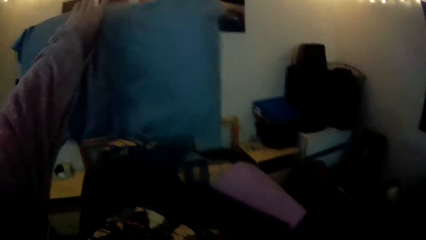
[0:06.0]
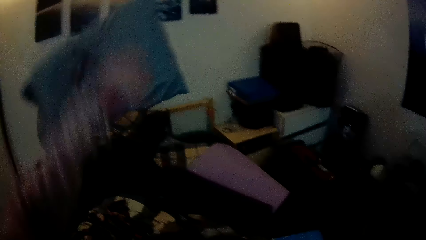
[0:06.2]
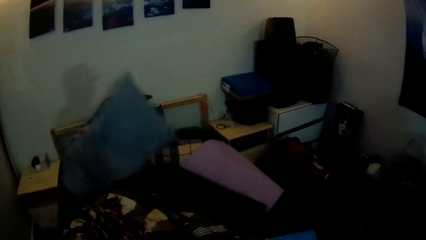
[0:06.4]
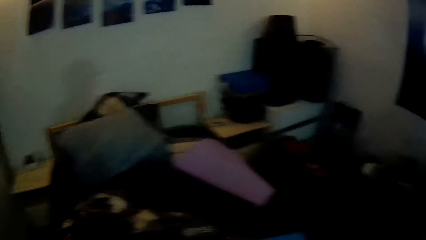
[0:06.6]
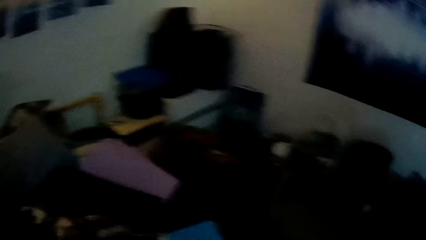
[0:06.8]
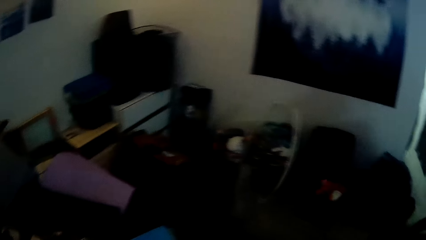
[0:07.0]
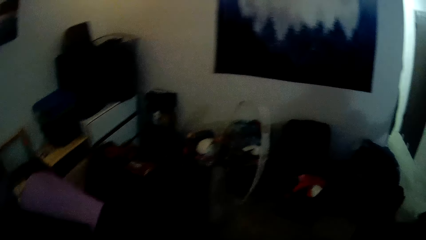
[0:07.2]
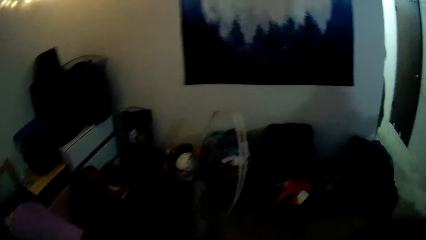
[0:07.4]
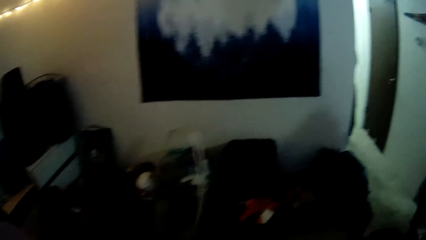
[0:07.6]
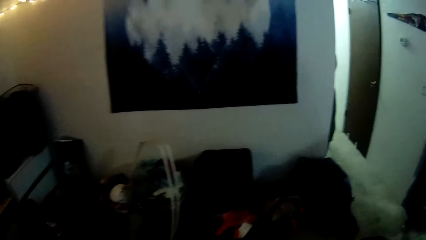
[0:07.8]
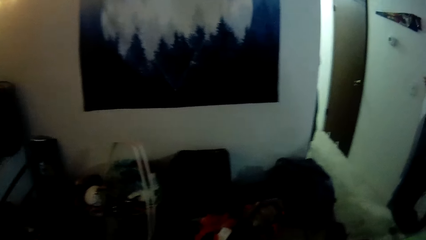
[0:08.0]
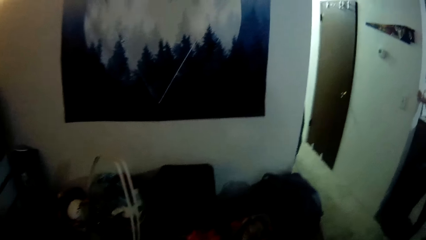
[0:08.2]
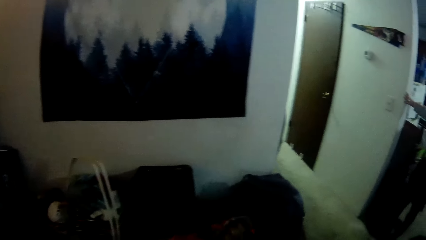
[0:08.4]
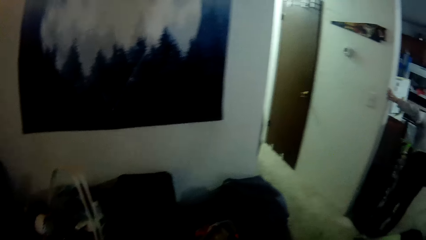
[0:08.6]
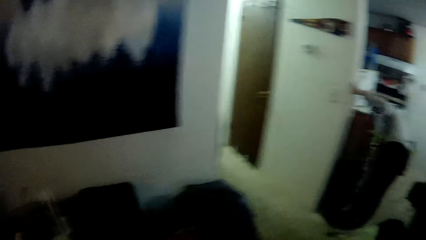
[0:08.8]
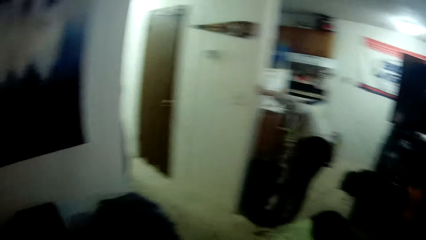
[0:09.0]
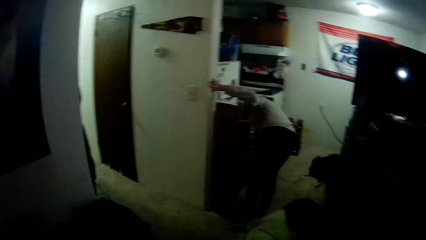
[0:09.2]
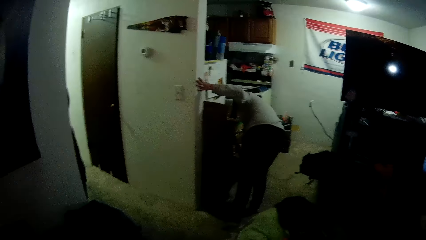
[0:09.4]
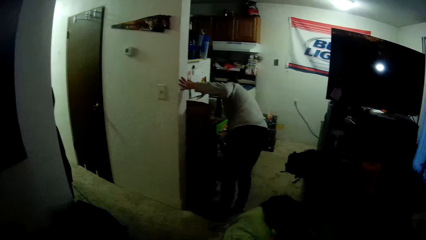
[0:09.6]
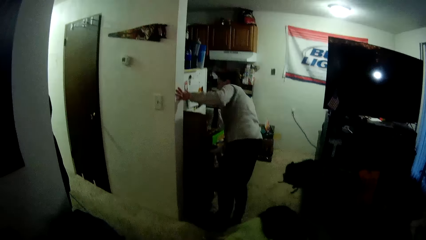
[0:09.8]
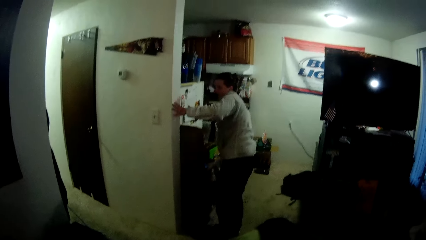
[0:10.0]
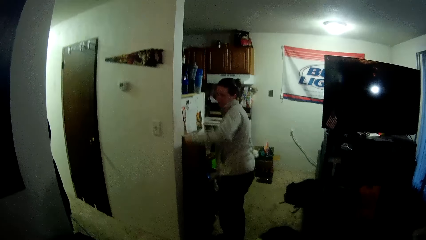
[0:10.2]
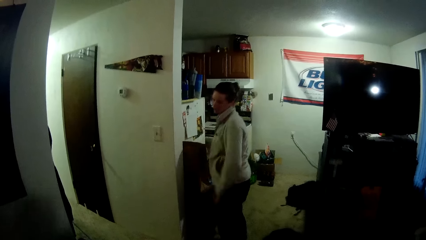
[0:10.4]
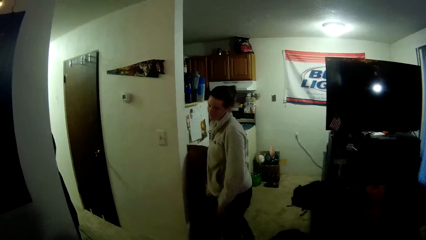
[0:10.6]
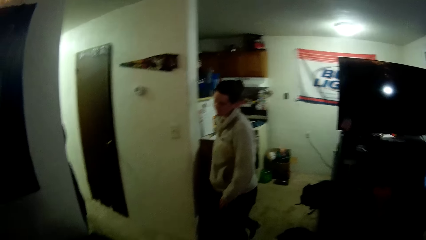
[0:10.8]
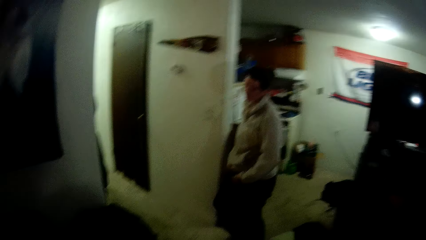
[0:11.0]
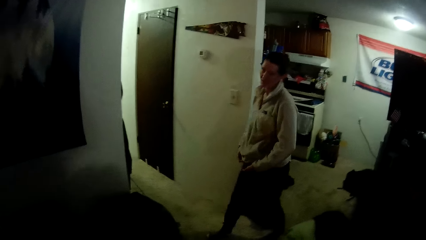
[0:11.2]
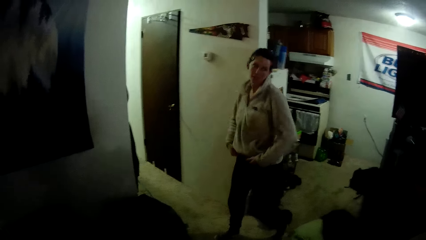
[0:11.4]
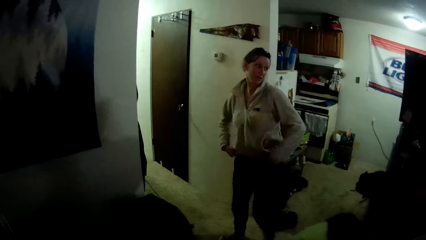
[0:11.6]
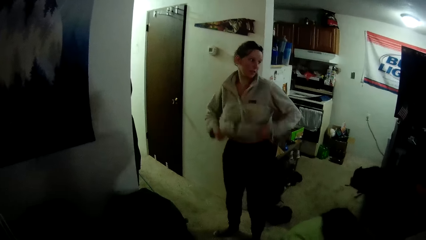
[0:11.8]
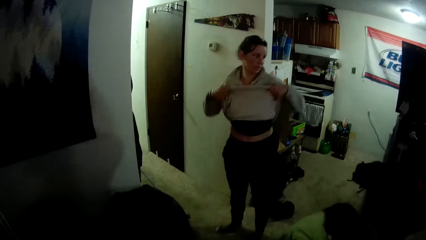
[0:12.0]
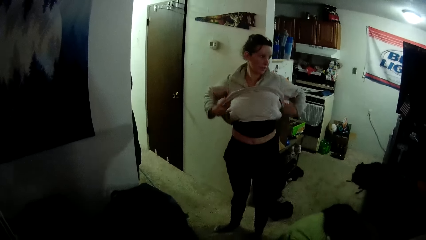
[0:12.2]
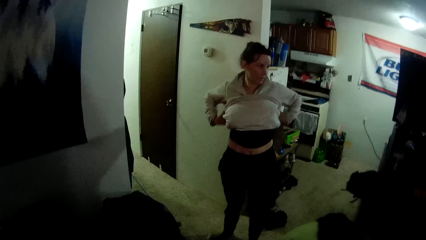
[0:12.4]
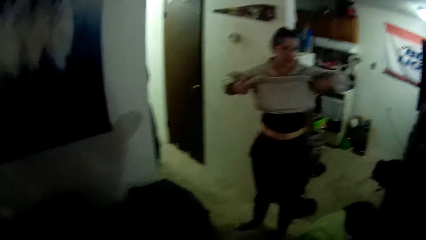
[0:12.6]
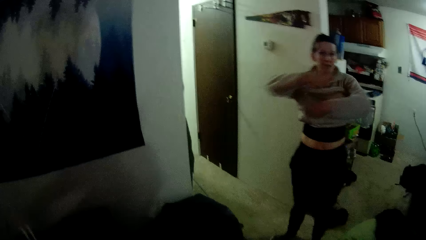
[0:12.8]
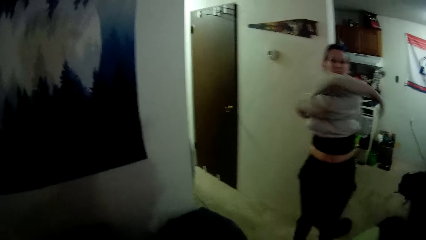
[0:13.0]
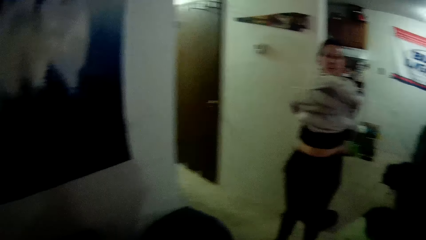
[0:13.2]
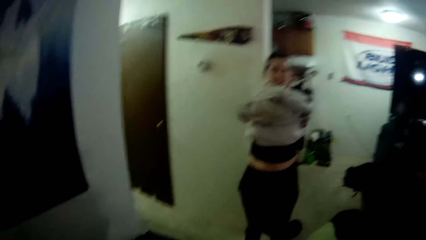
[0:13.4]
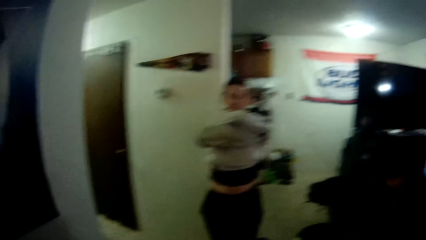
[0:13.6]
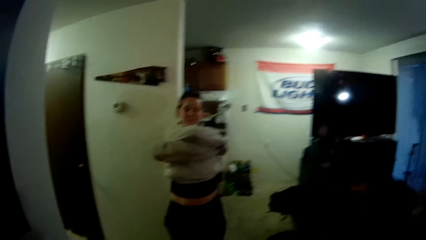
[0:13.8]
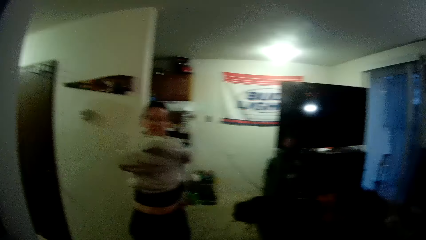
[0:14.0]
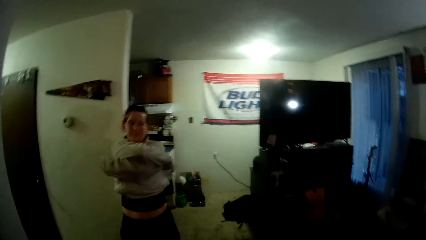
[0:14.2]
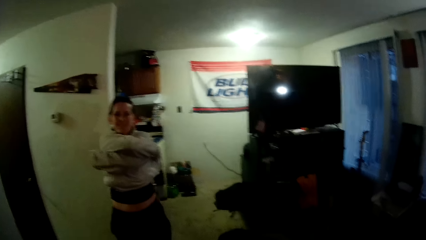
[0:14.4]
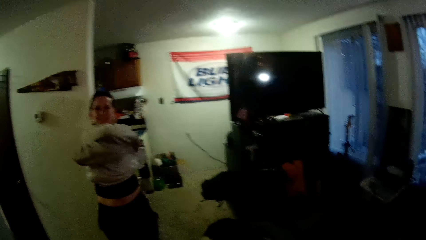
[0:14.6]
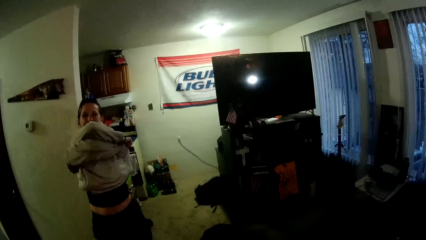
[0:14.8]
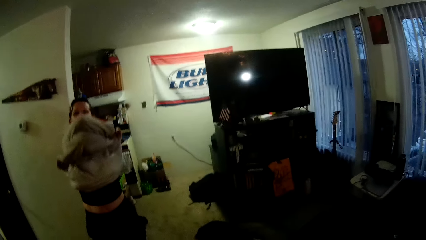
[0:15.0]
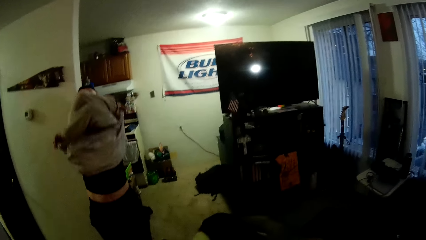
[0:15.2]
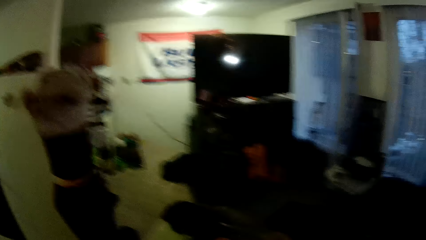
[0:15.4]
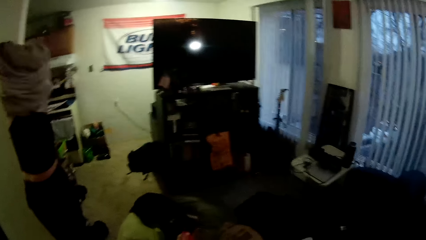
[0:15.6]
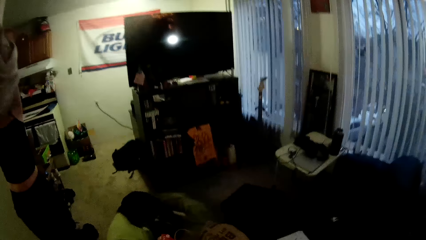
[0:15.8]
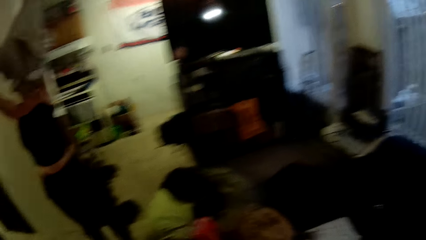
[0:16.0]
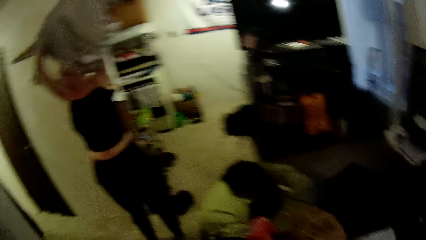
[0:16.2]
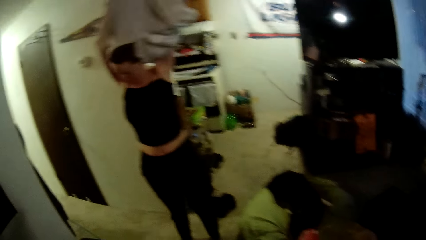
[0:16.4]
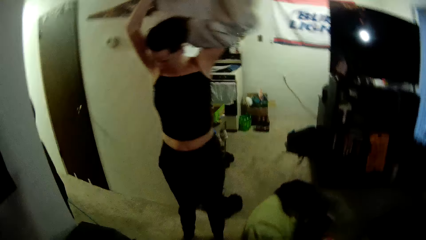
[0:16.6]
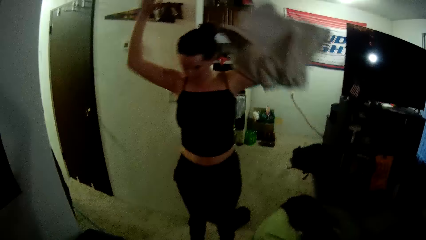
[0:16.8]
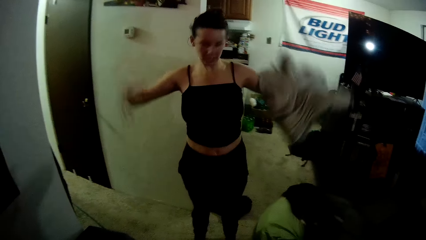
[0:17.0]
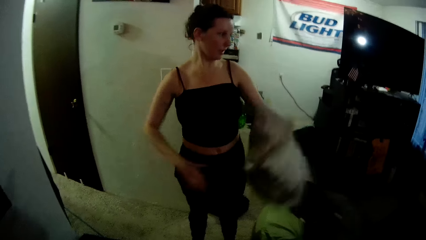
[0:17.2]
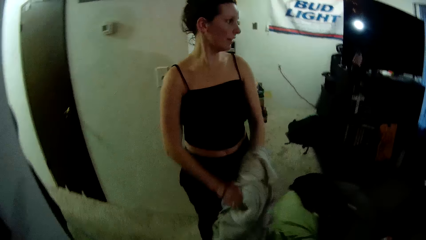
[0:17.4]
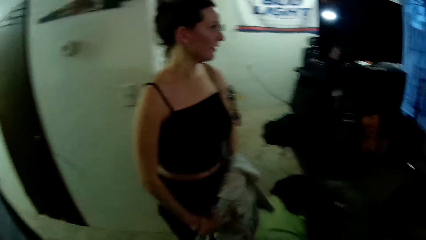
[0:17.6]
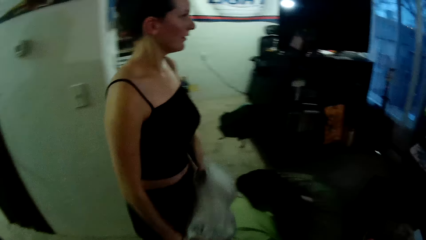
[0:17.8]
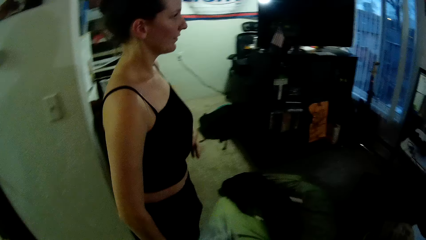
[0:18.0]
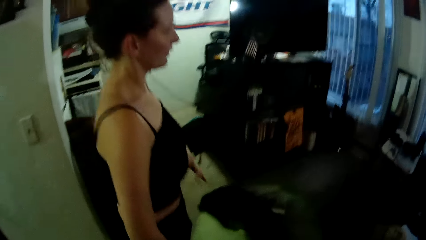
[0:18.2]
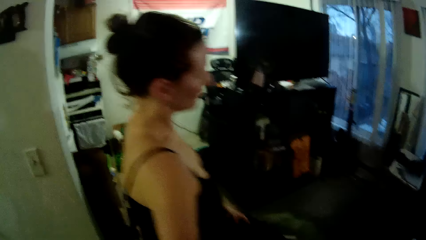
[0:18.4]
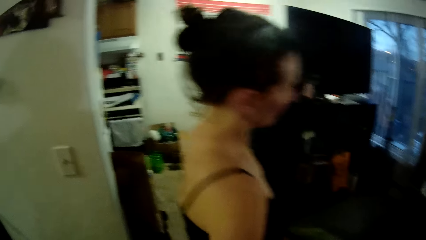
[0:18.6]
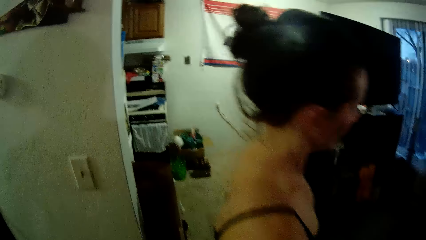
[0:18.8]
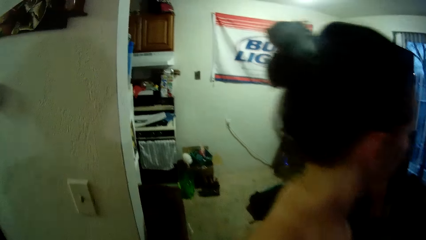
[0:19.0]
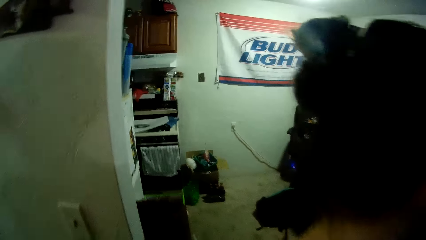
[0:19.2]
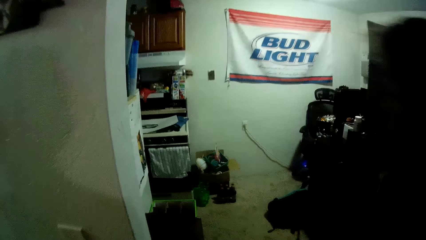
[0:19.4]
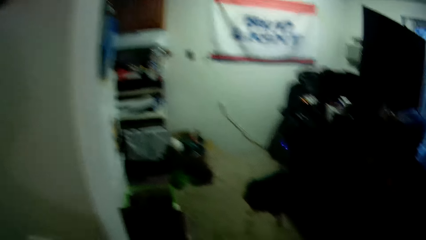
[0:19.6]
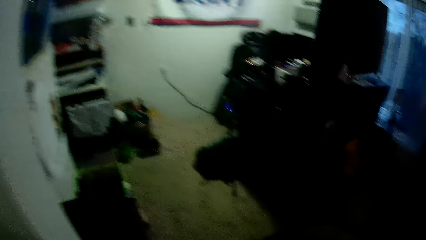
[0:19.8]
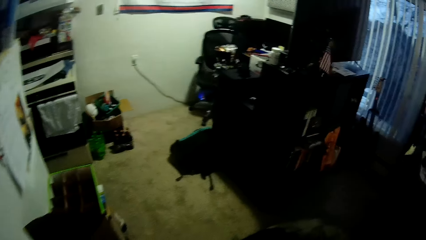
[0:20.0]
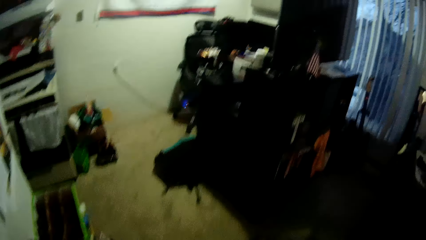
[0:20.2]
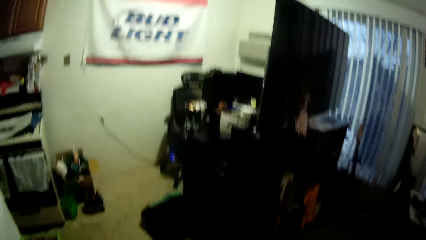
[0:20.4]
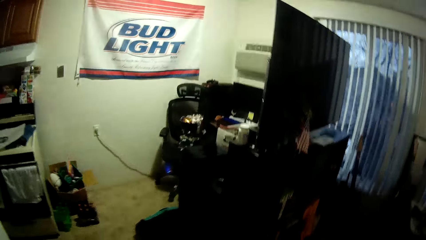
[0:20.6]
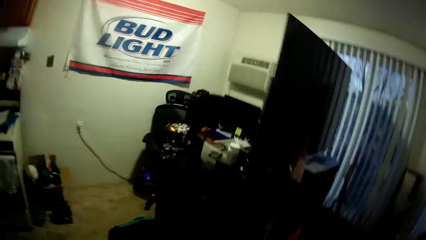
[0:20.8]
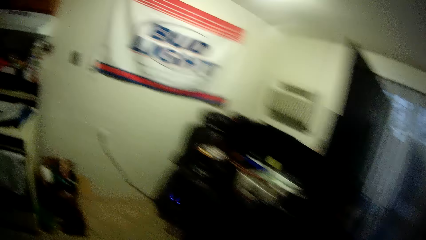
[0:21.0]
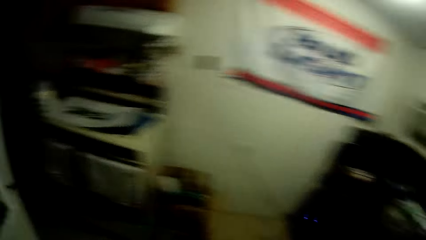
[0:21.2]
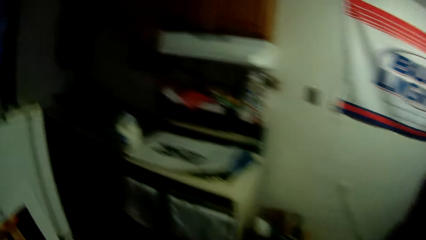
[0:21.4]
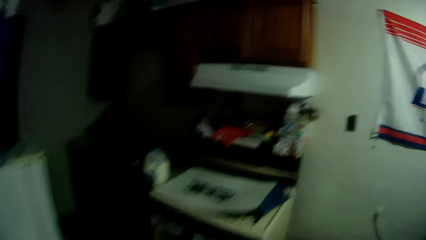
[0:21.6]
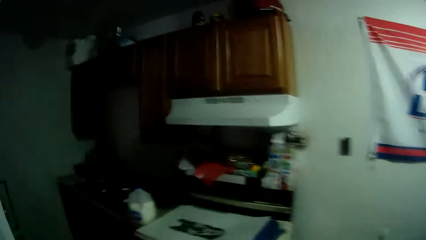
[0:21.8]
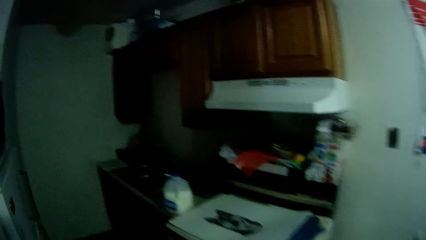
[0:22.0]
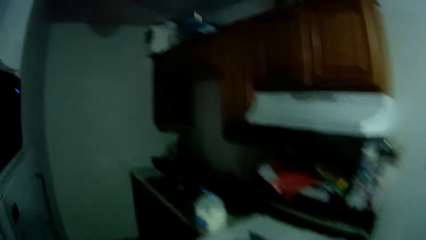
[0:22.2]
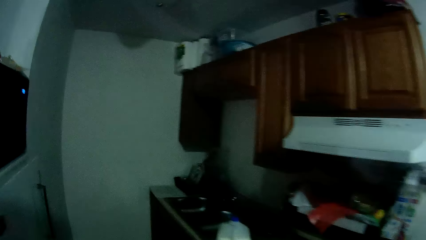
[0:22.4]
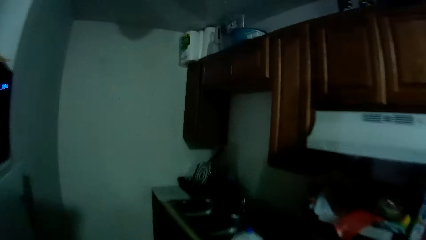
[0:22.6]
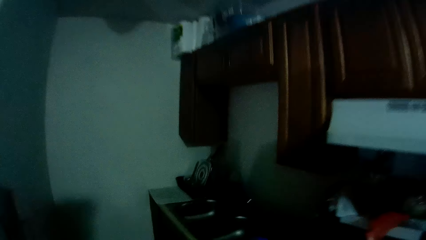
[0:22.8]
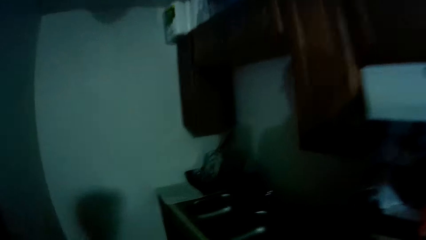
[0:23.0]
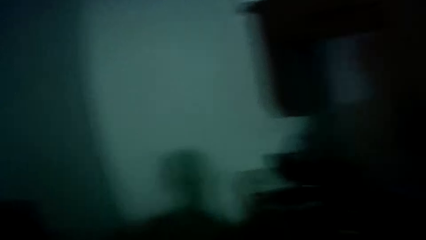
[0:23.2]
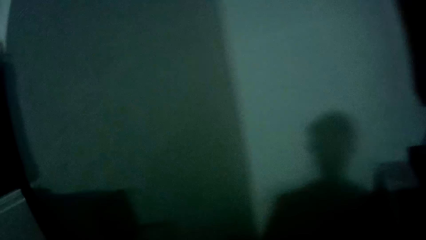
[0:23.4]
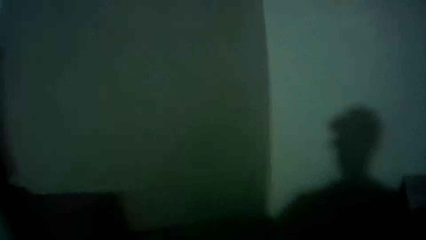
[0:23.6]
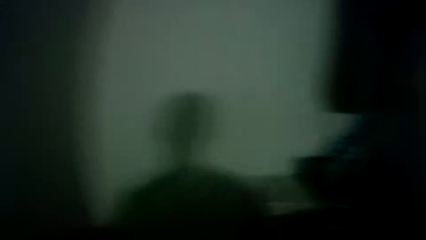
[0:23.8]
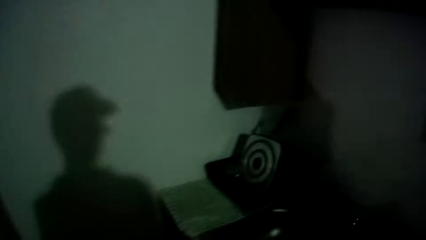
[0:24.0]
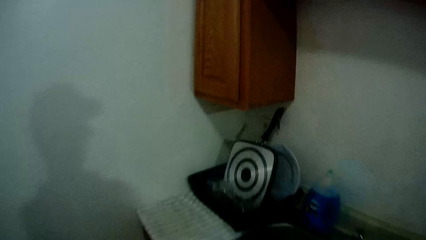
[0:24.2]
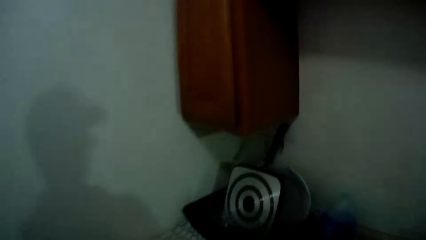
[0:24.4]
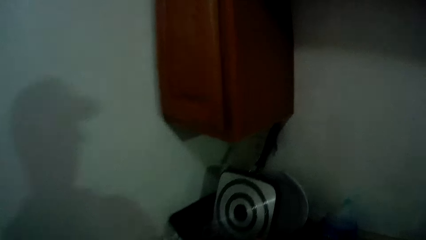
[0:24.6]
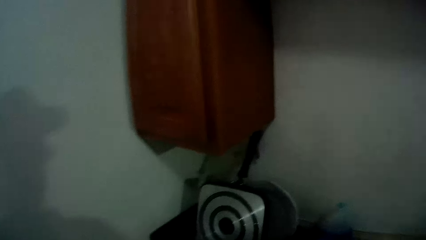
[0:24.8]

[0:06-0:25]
The camera wearer throws a pillow. A lady walks around in the room. The camera wearer looks around. The lady touches something, steps forward and lifts the jumper. The lady removes the jumper. The lady passes the jumper to the right hand and steps forward. The camera wearer walks around in the house.
